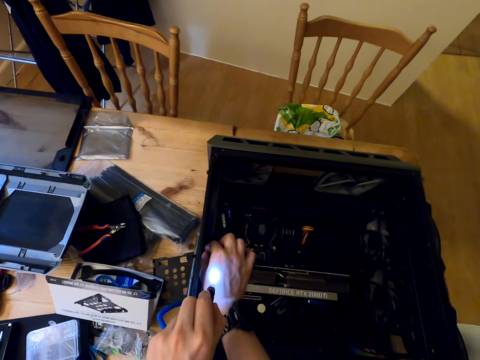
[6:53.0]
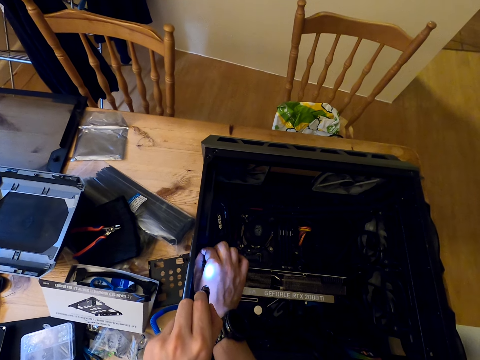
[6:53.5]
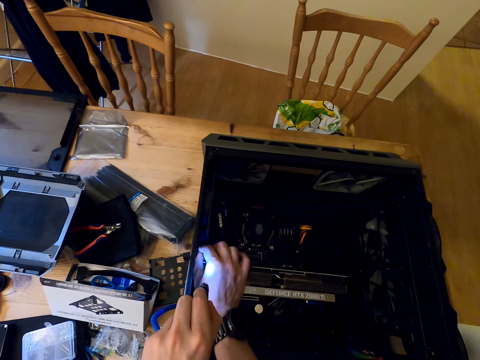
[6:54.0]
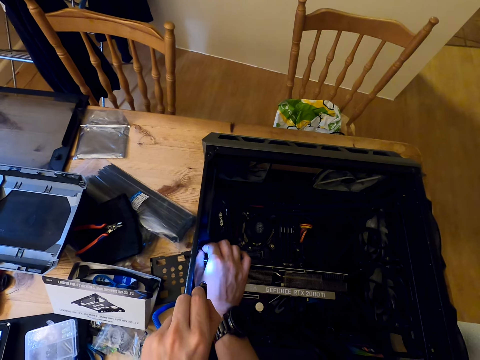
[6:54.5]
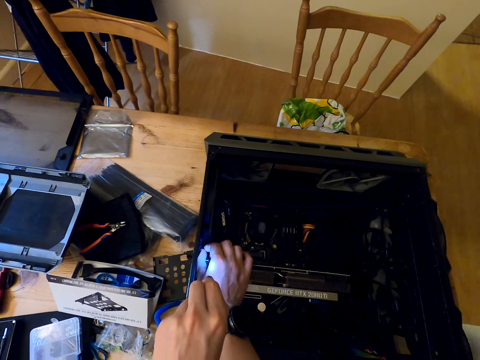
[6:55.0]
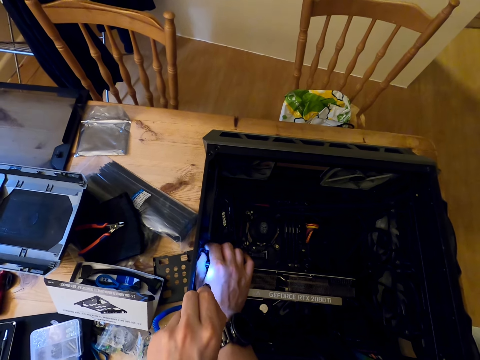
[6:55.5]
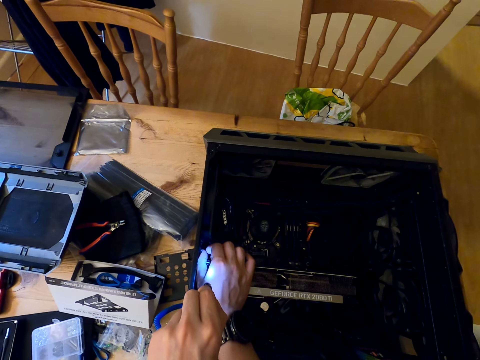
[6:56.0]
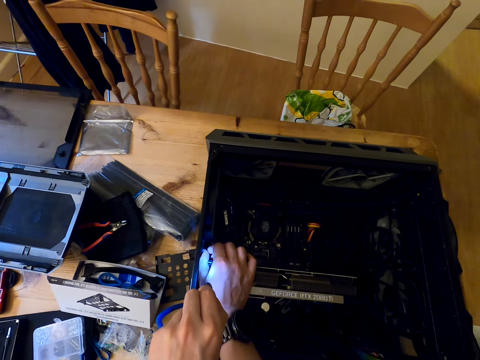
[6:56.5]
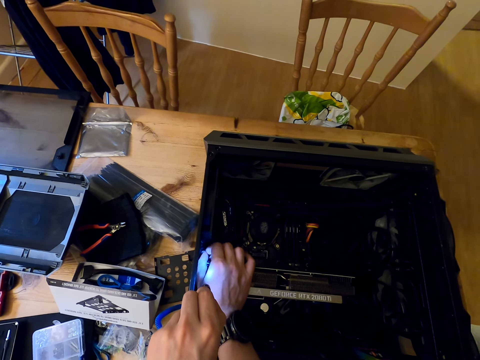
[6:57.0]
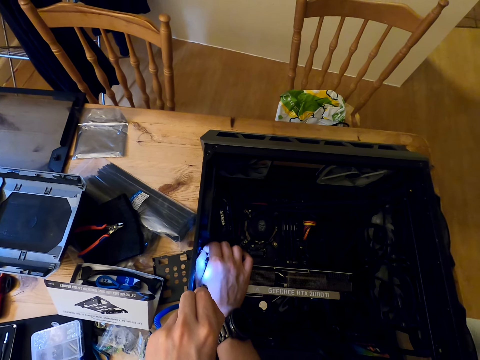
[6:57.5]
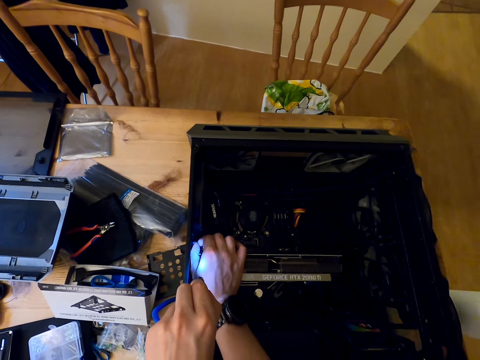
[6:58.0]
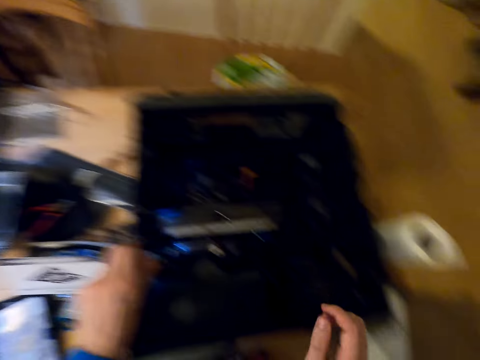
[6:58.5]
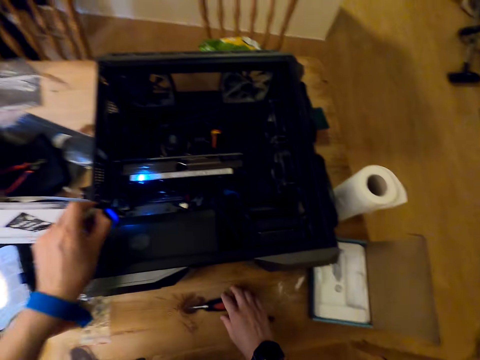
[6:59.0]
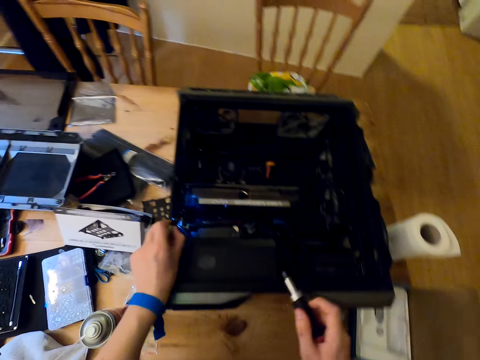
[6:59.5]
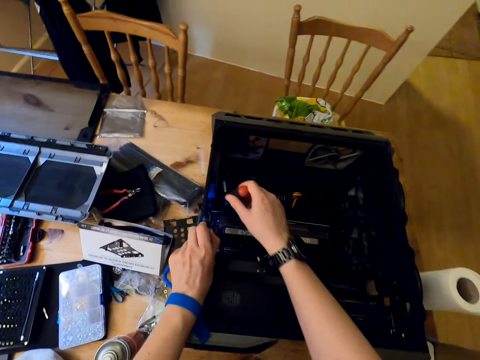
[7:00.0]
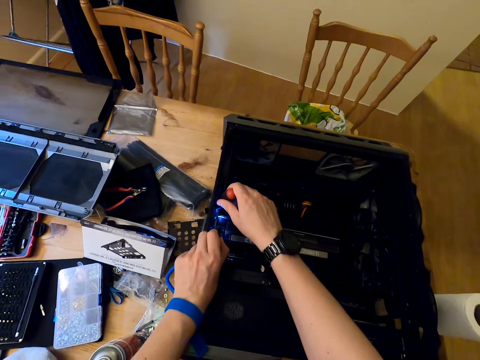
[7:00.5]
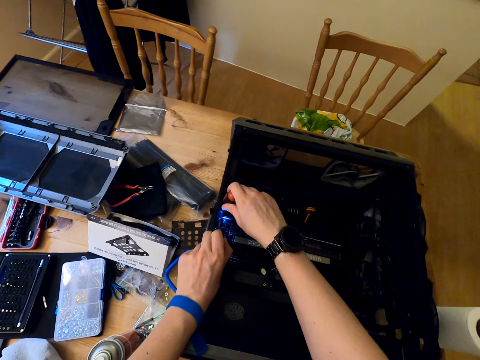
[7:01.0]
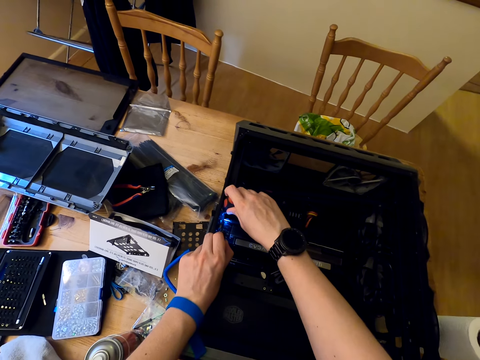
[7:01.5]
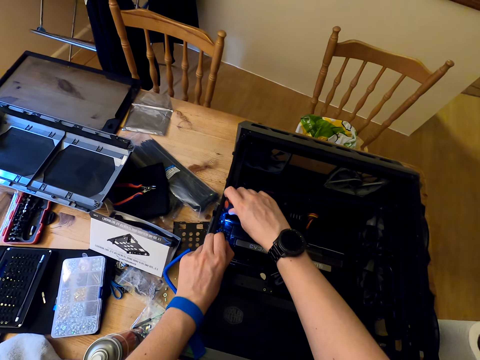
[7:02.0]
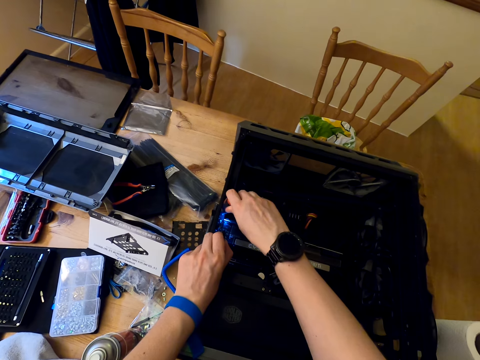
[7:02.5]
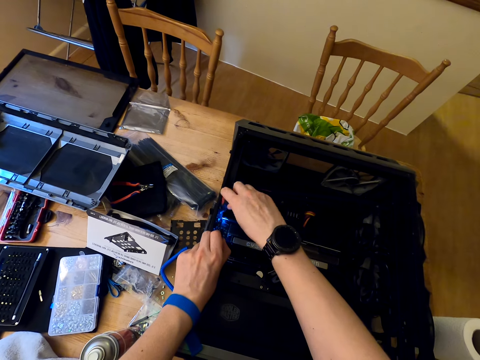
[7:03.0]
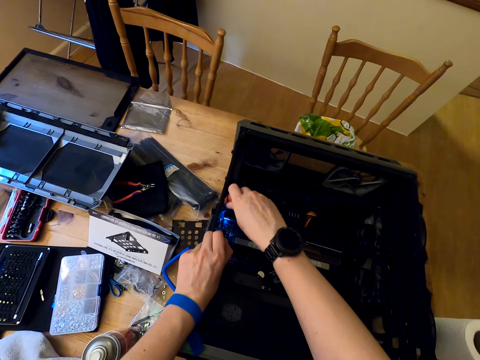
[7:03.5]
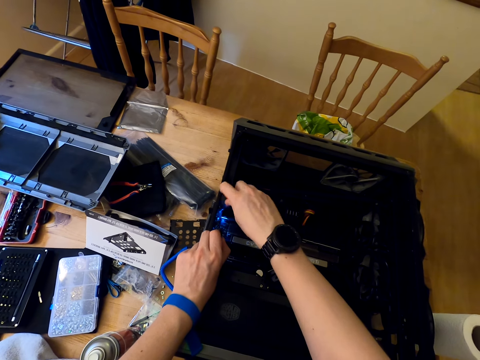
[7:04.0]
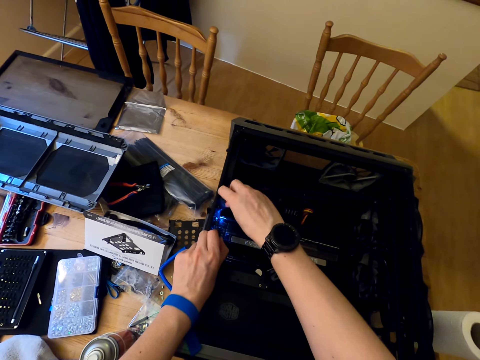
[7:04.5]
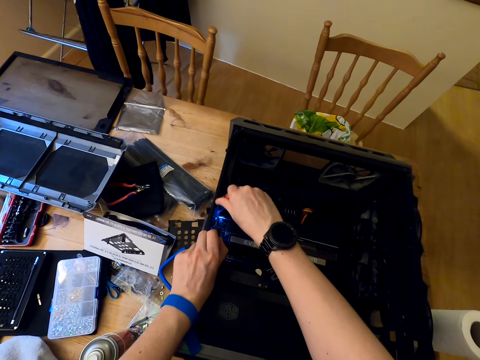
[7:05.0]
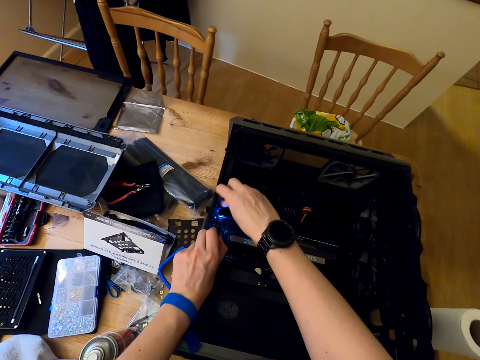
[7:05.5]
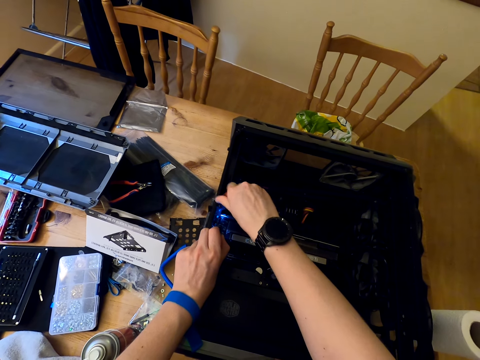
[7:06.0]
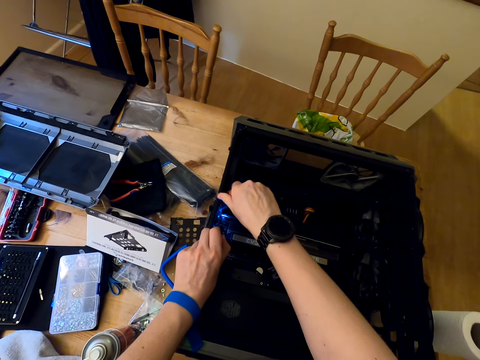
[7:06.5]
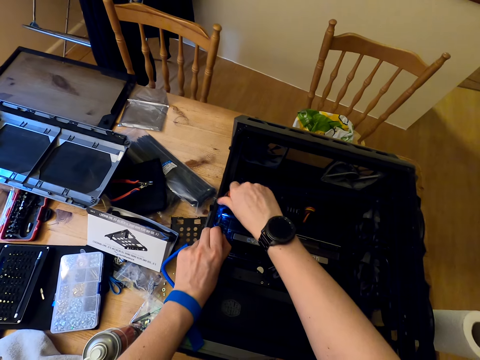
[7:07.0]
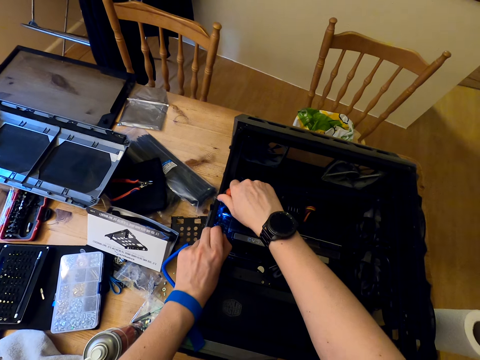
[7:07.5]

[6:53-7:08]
The camera wearer tightens the screw. They pick up the screwdriver from the table. They tighten the screw in the cooler master part with the screwdriver.

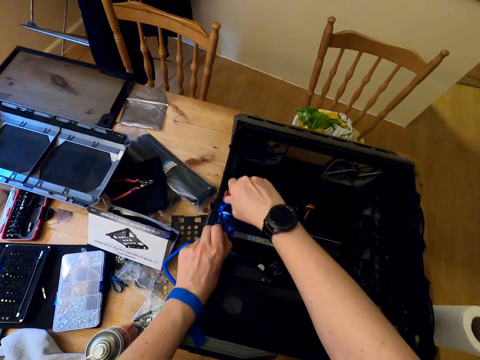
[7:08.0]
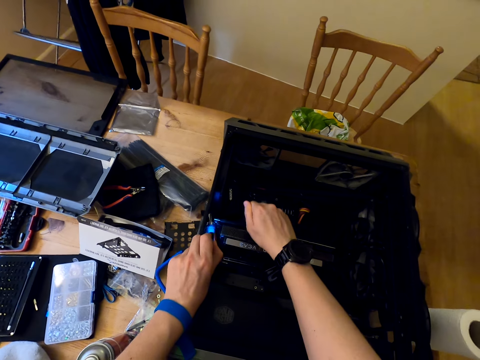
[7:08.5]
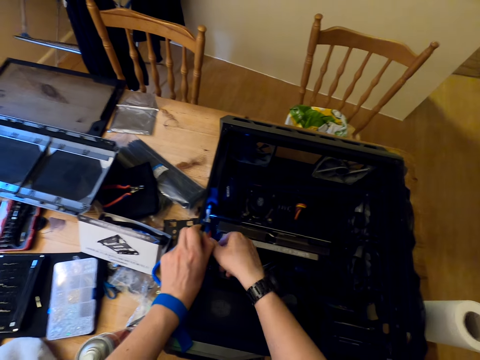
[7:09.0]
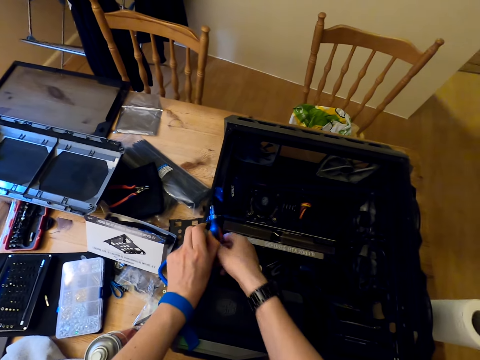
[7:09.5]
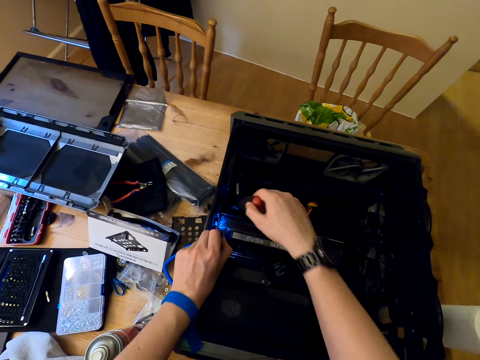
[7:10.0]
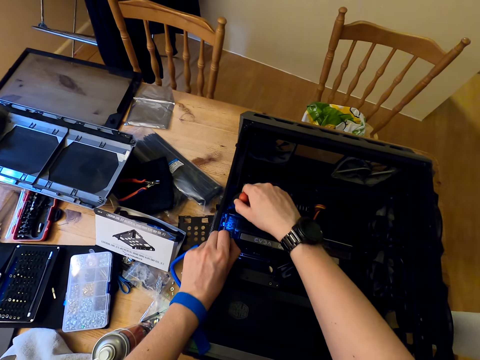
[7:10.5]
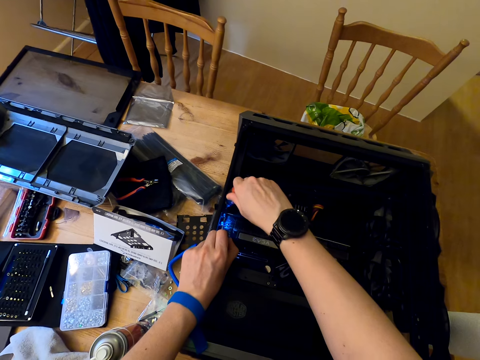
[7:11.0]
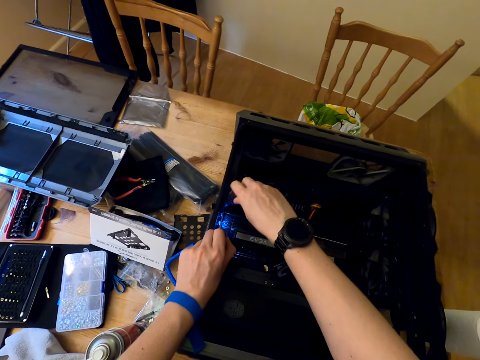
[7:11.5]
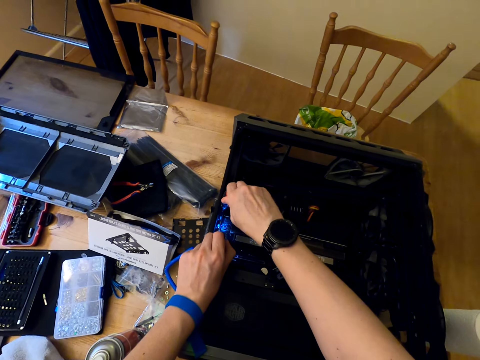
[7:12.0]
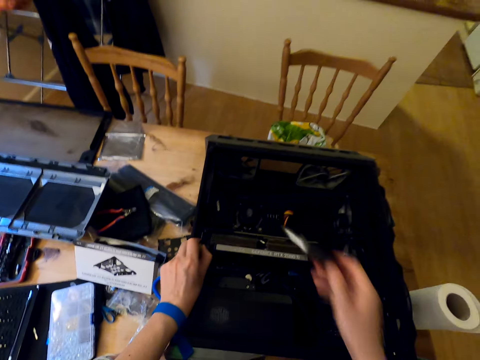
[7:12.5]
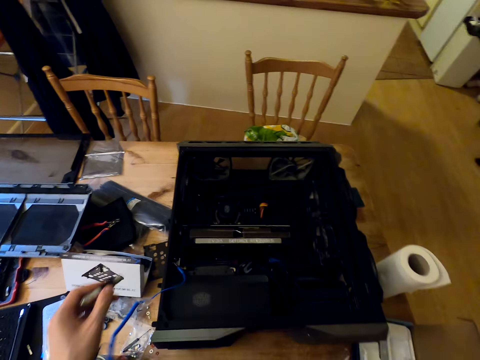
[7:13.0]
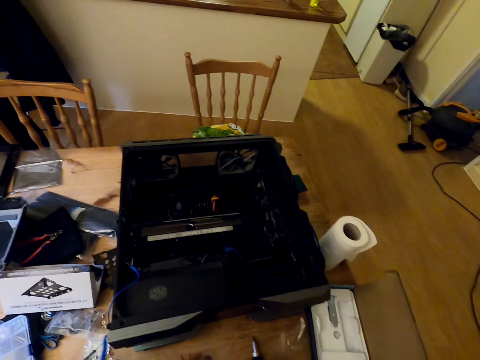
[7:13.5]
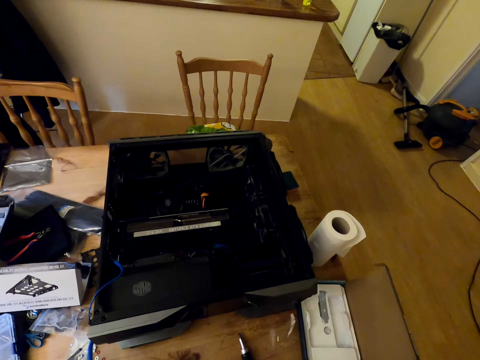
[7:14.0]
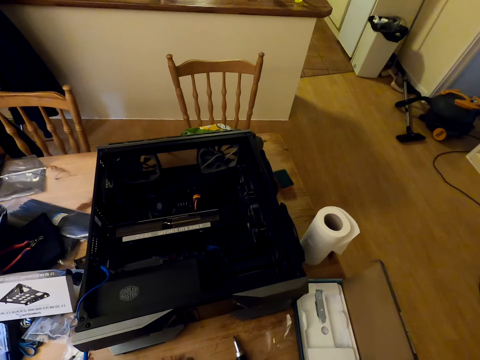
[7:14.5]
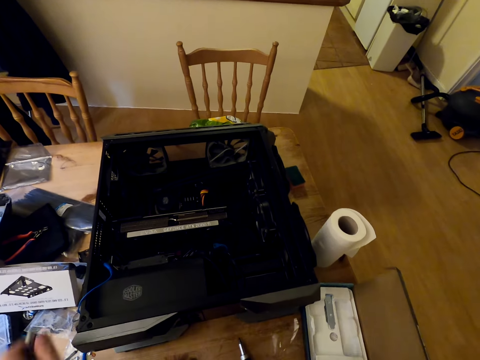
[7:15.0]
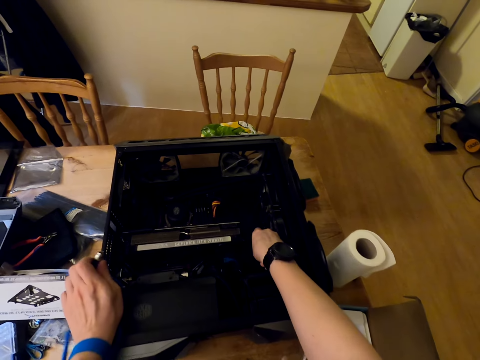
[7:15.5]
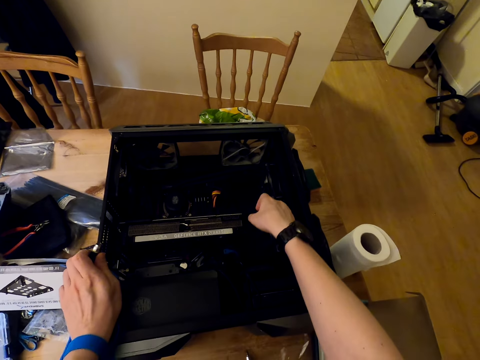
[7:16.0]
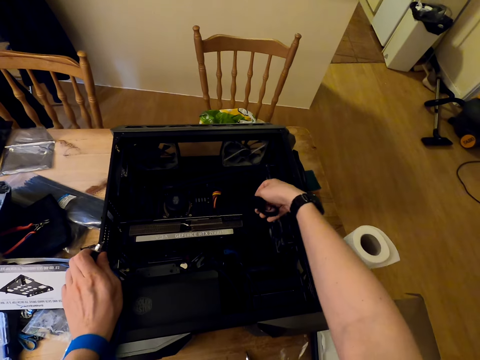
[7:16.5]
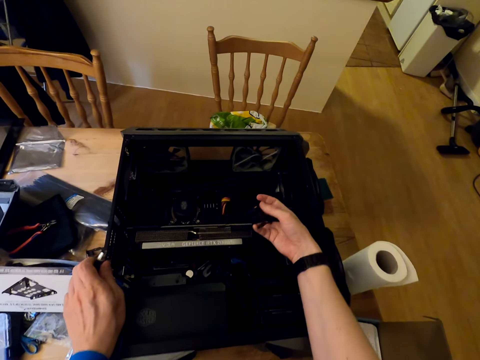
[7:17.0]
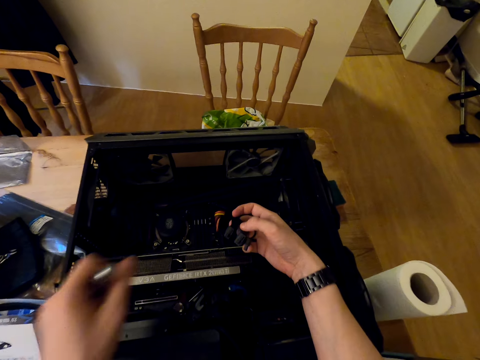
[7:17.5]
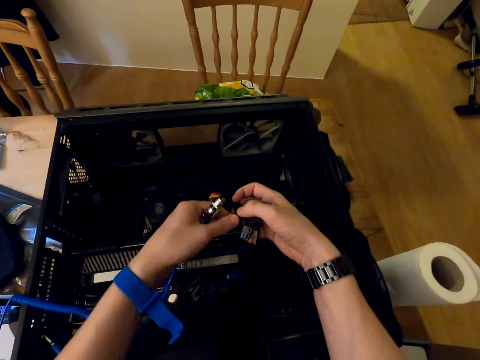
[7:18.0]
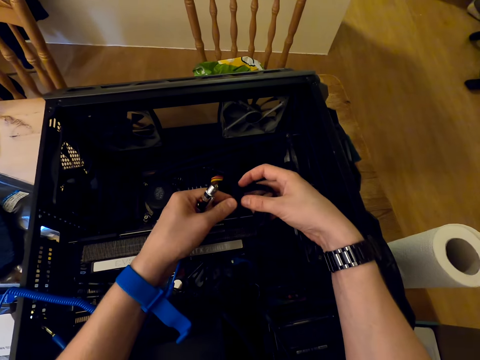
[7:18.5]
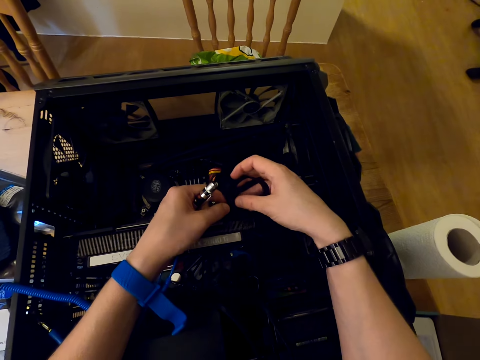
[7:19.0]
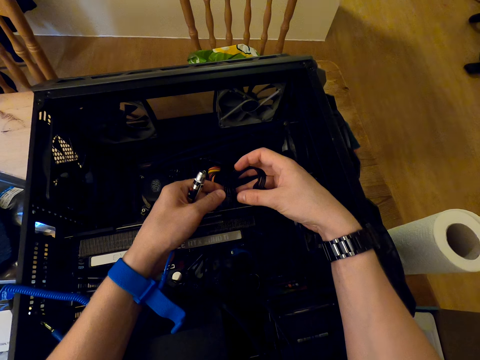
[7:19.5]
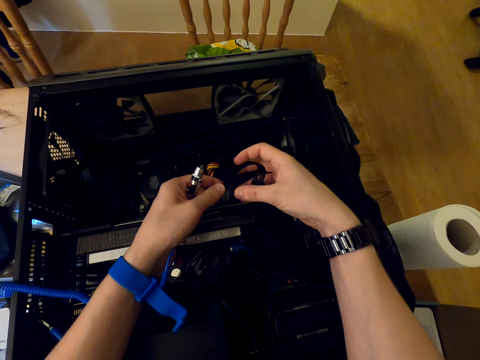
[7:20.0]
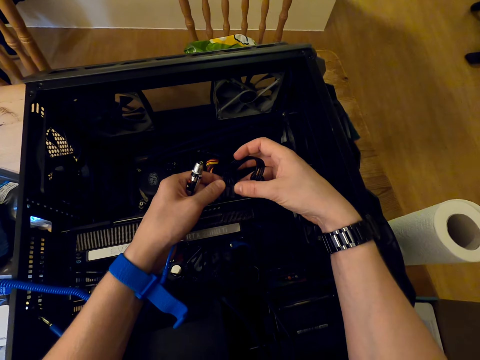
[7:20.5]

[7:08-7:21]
The camera wearer puts the screwdriver on the table. He picks up the cable. He moves the wire cable in the cooler master machine. He stares at the wire cable in his hands.
